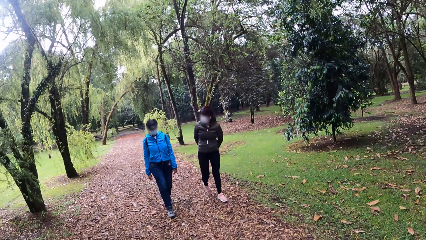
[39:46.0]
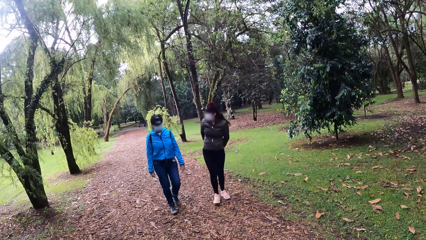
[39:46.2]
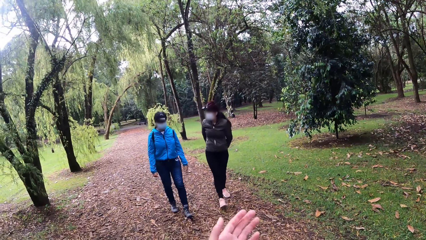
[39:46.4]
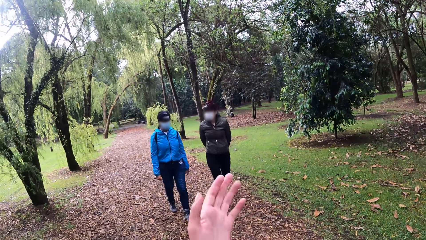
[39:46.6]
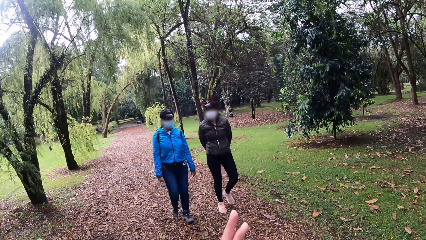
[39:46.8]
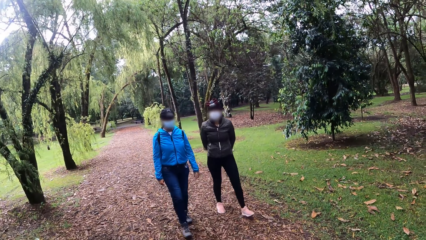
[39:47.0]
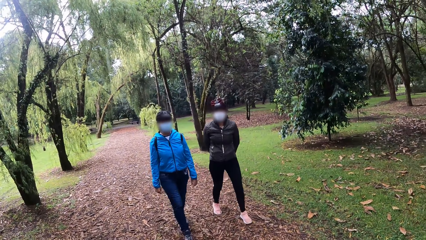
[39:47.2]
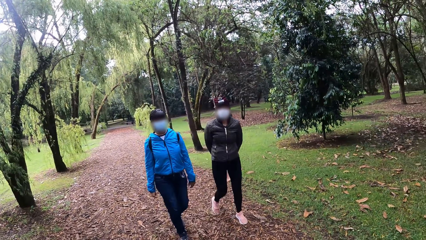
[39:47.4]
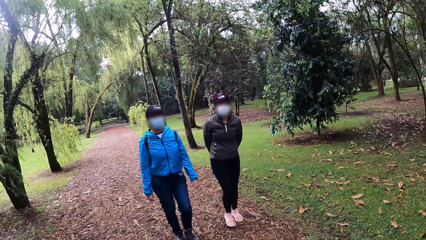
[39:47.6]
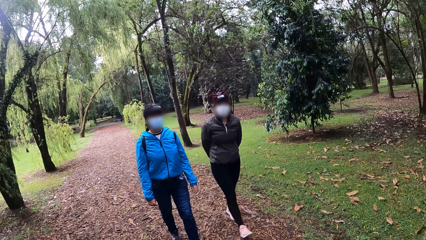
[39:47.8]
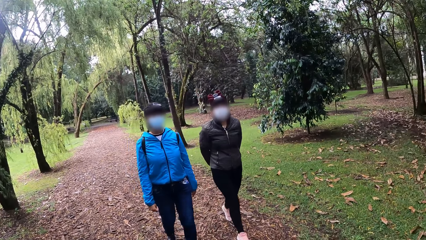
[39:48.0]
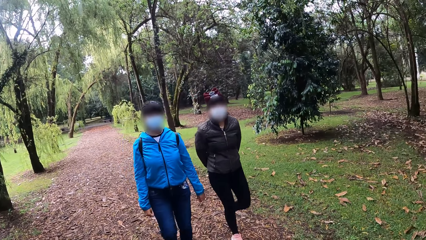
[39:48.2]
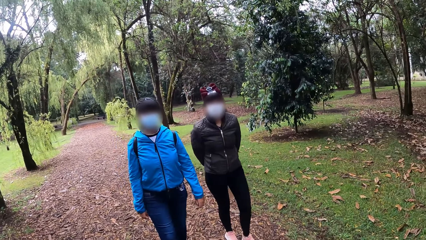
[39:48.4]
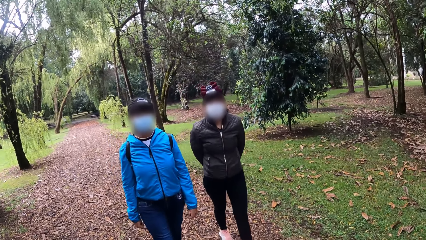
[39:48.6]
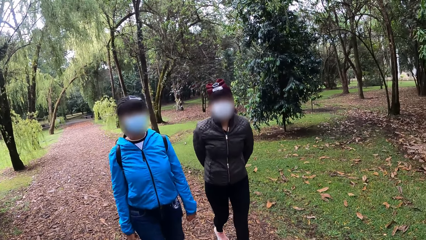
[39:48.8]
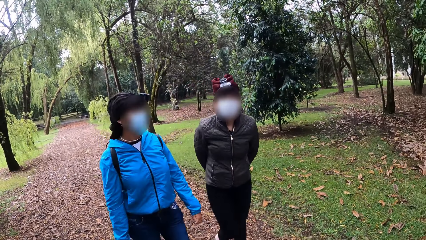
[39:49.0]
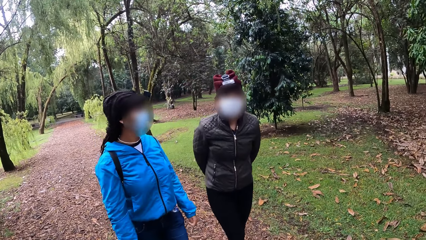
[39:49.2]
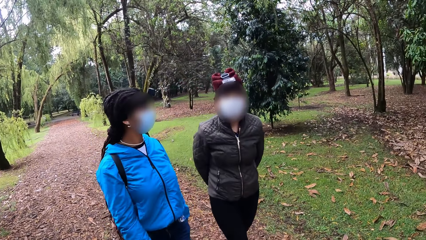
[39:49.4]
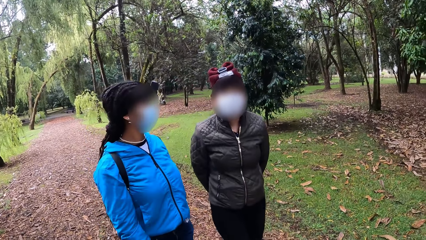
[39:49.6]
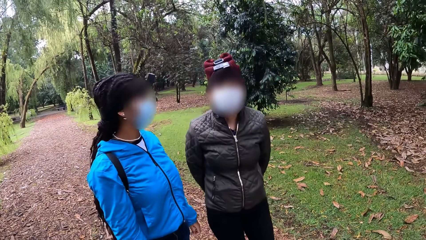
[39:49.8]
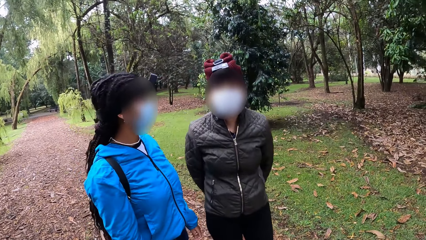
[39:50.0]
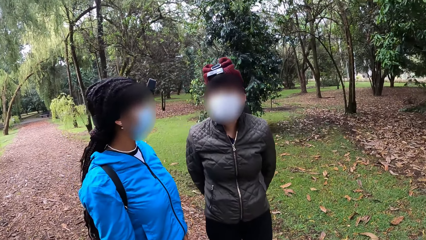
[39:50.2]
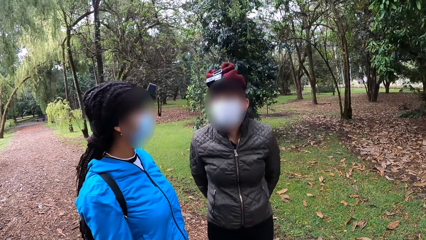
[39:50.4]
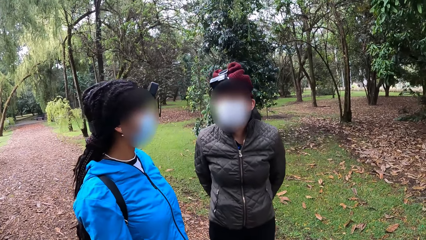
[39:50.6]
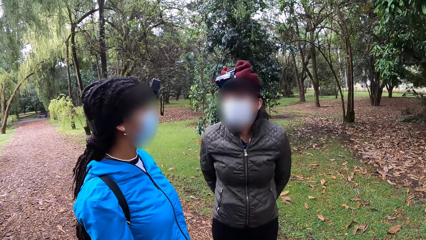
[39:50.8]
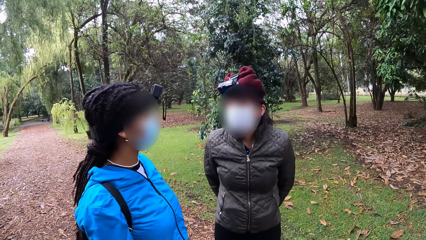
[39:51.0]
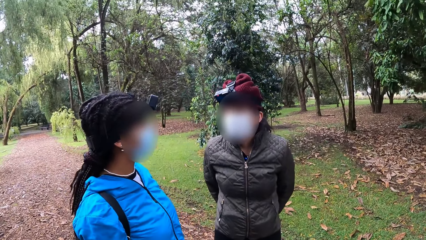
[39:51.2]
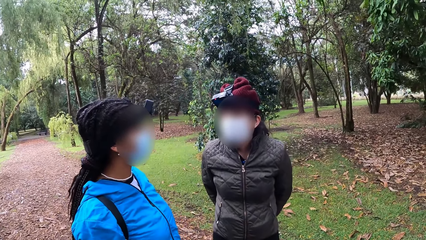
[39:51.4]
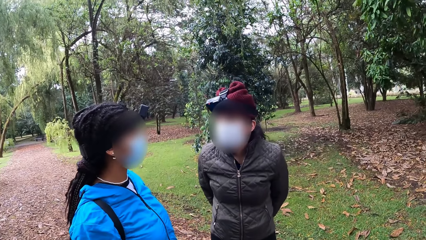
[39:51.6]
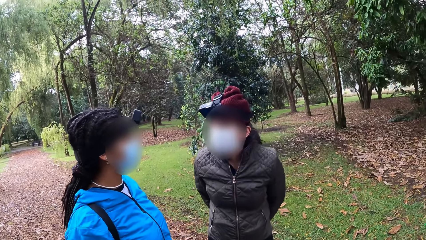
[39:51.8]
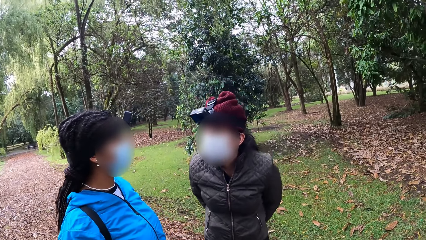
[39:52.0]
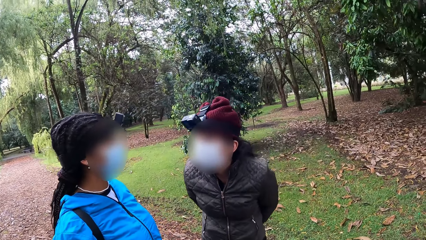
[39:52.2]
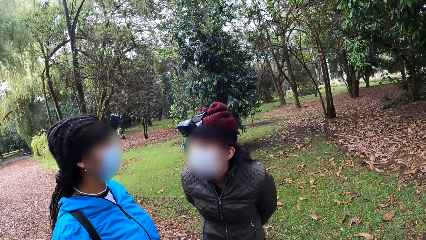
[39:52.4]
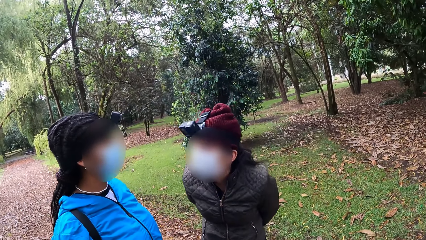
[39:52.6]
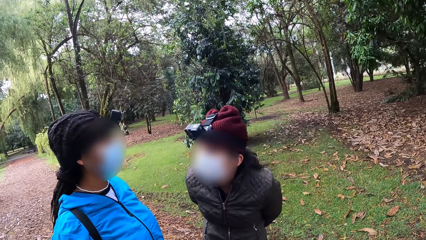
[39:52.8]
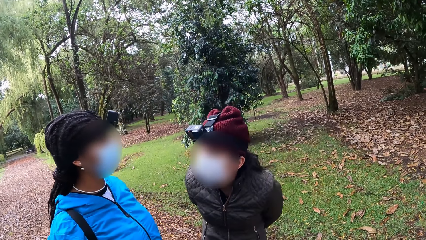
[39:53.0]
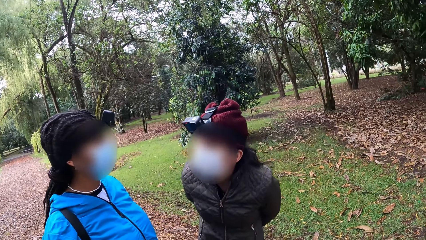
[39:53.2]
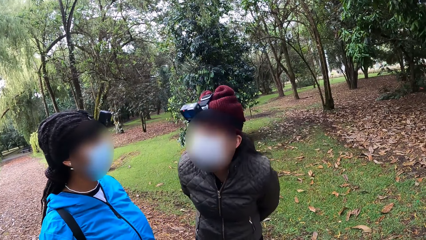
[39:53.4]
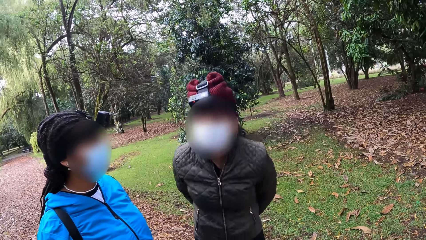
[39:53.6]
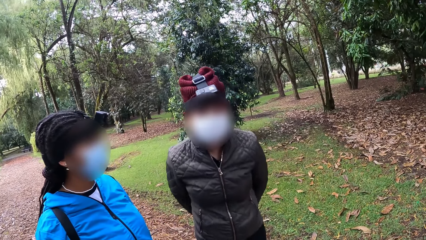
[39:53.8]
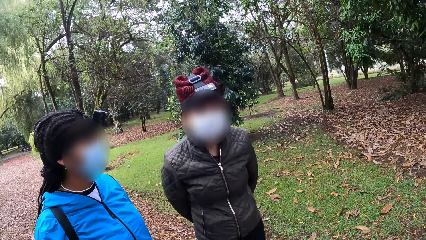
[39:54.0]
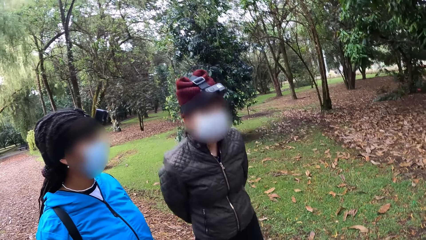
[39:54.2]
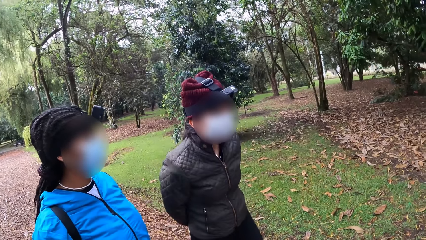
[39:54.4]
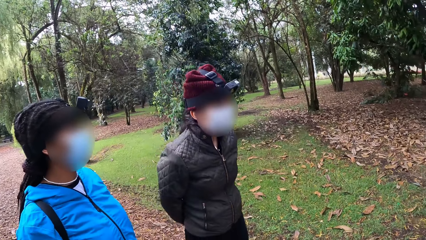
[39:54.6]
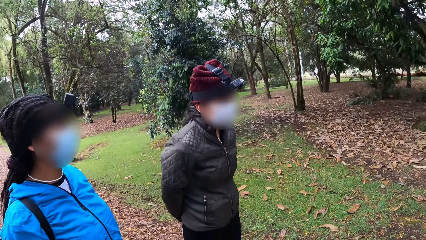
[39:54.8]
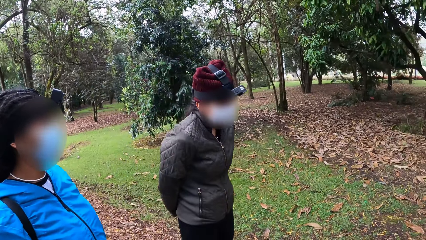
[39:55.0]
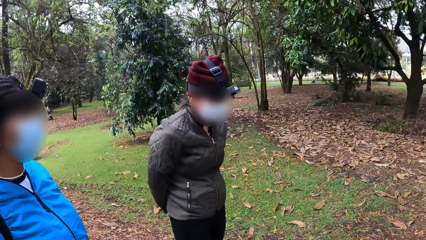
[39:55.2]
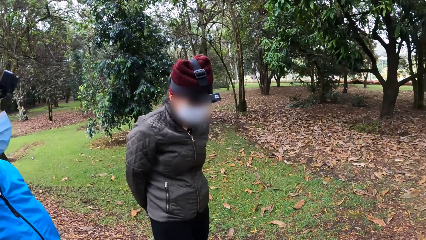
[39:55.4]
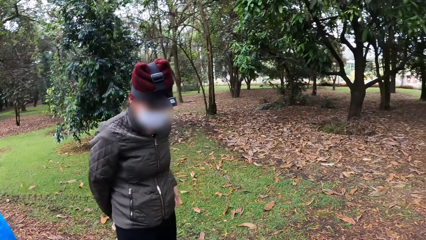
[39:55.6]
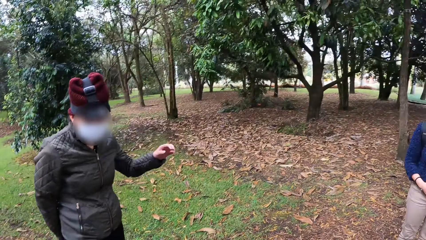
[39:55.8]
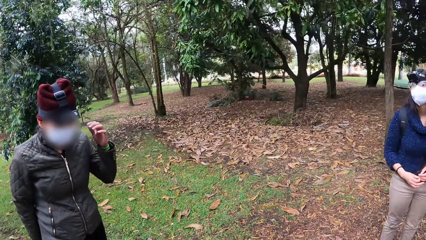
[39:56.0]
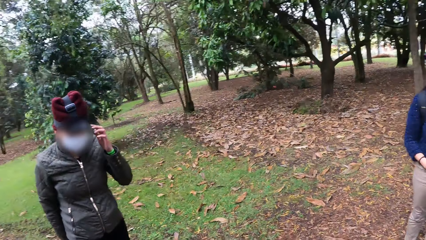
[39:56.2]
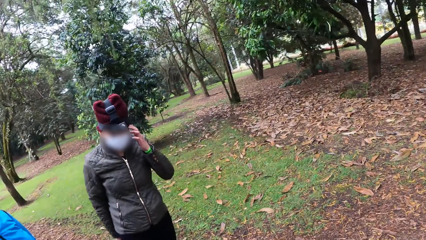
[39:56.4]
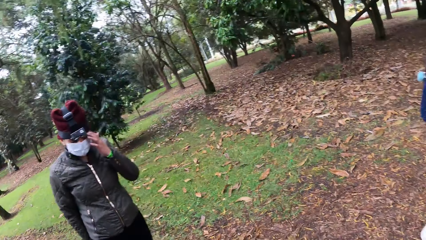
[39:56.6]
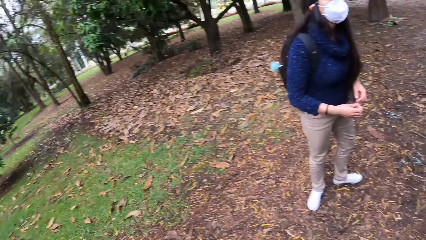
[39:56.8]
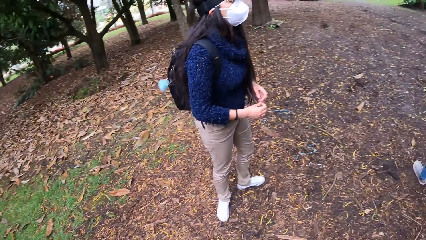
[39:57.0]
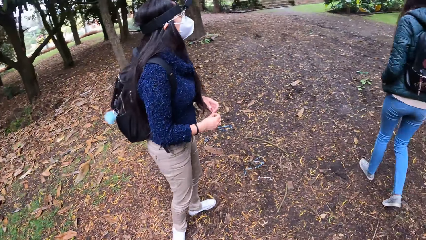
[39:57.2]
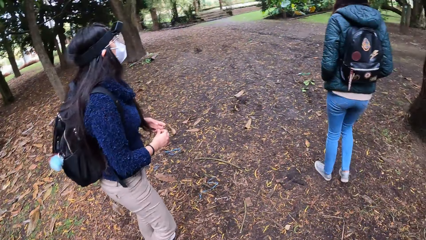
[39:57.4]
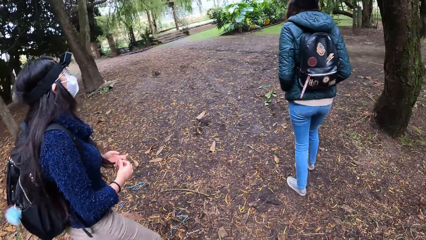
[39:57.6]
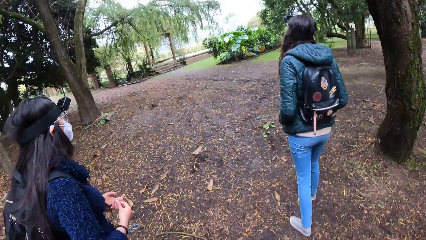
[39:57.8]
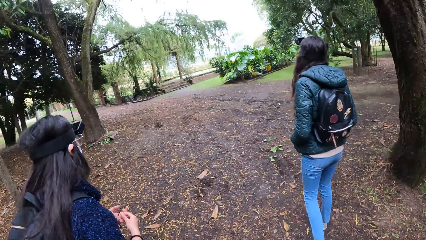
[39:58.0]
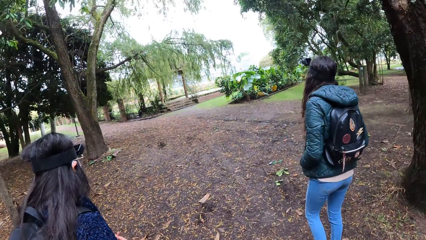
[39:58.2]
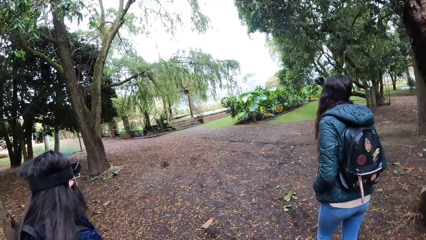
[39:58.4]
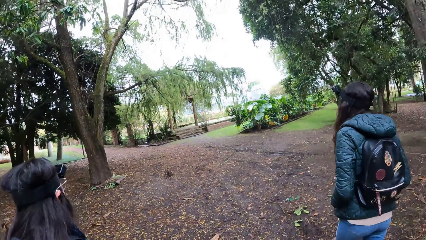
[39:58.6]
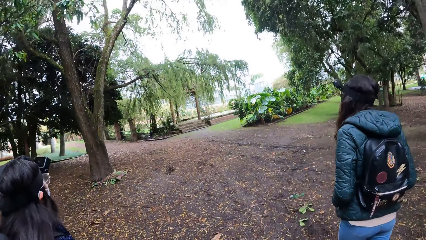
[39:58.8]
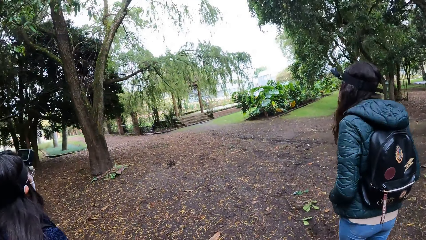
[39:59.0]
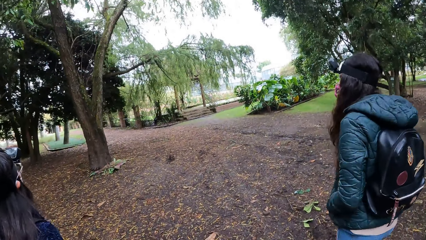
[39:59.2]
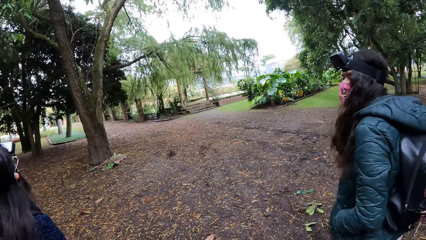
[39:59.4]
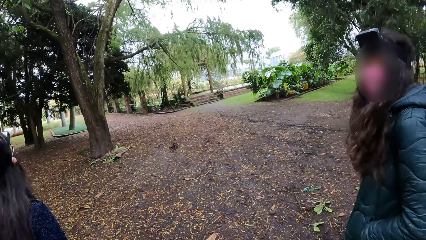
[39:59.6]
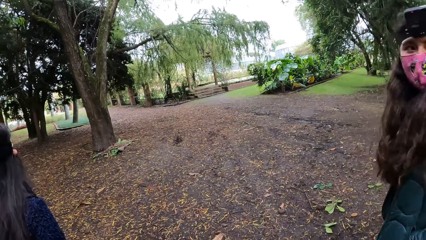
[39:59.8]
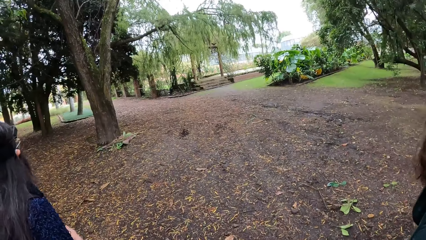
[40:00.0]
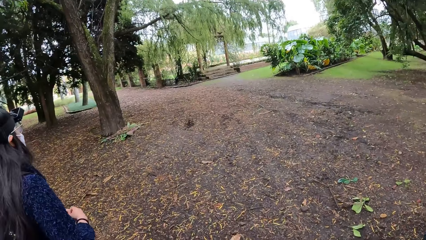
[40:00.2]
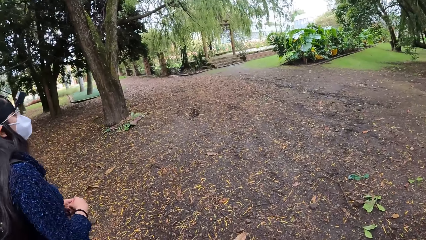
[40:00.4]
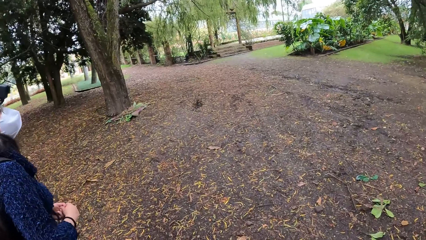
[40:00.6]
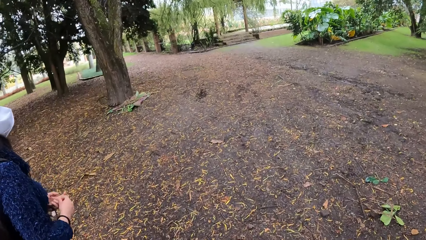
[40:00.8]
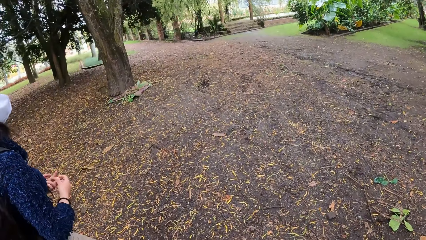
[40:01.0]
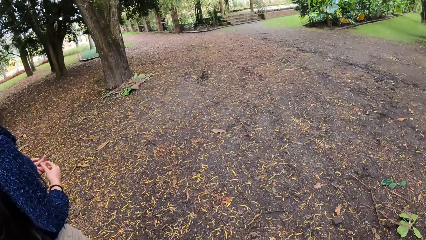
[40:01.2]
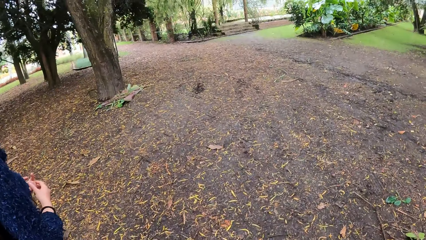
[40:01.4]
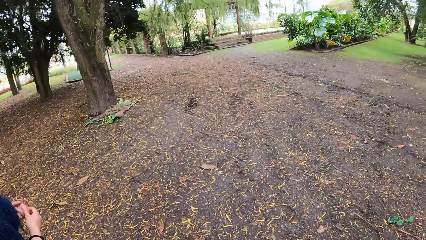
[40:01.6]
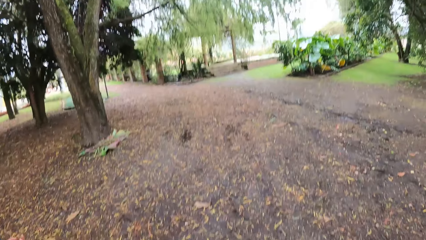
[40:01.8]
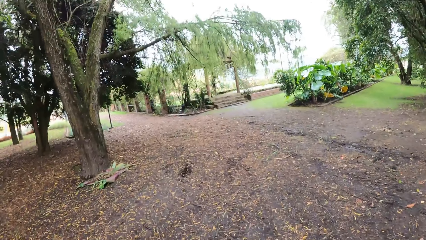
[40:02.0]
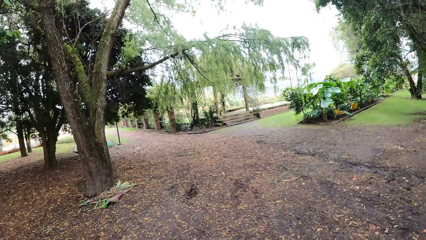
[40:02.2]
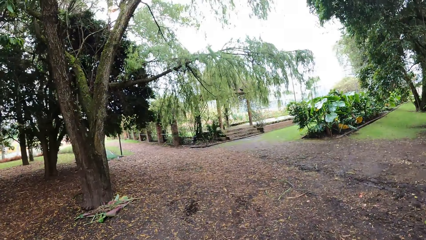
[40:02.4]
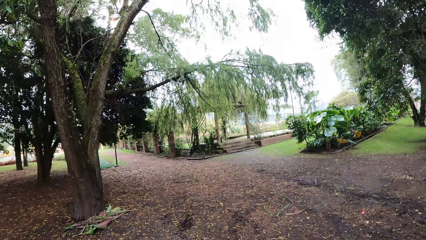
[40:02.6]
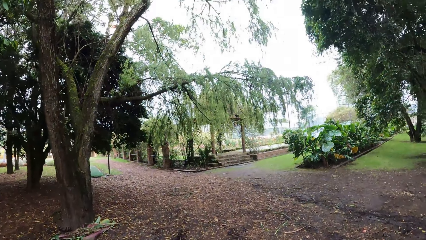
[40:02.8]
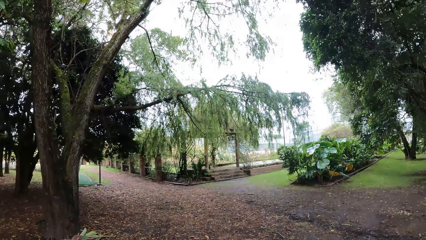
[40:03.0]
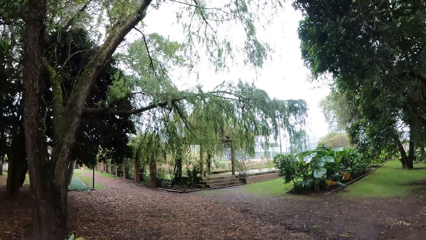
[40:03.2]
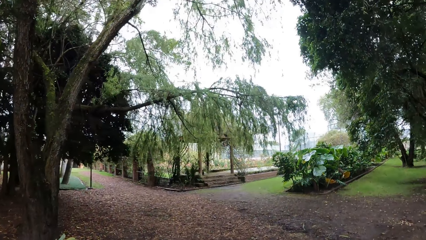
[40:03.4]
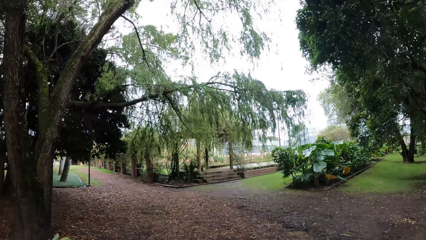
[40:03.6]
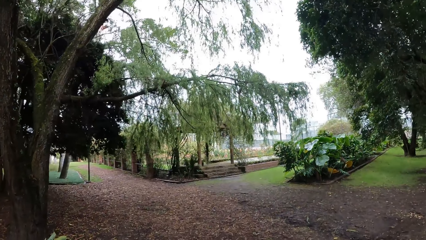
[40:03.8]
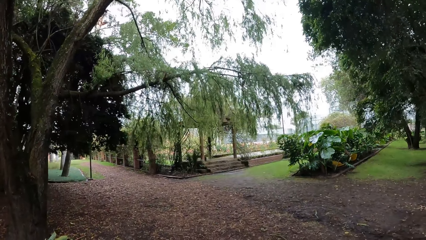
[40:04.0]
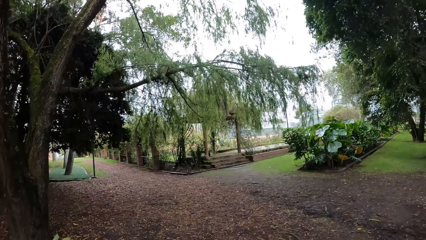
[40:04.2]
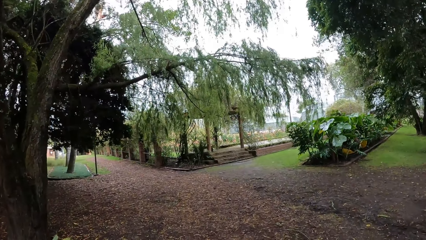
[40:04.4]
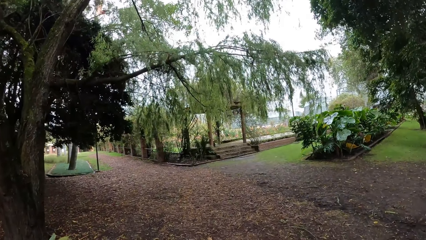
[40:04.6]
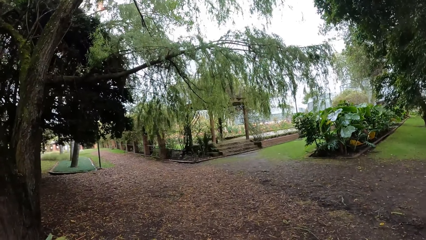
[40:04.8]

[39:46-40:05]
The camera wearer raises her left hand. She walks around the field.
